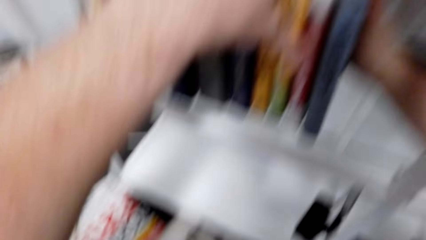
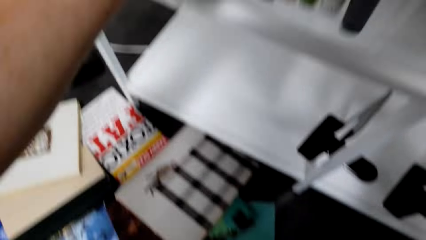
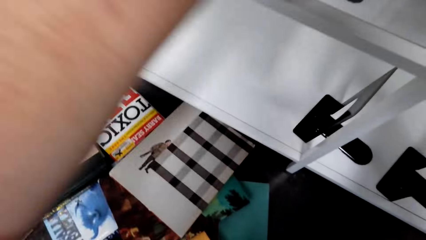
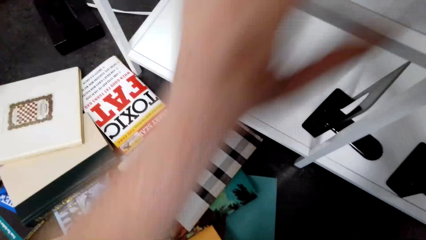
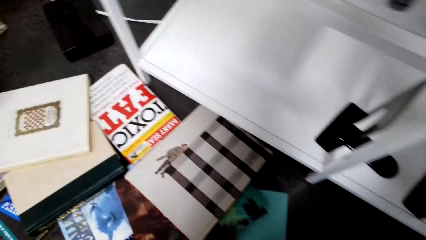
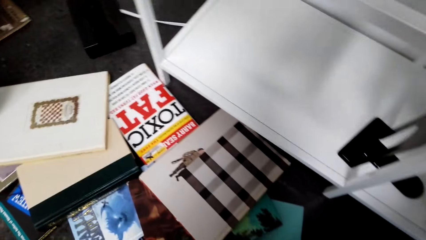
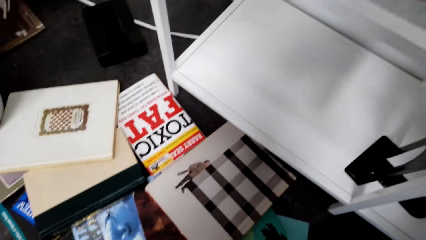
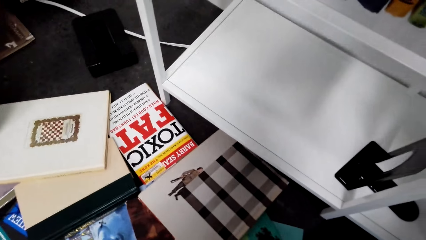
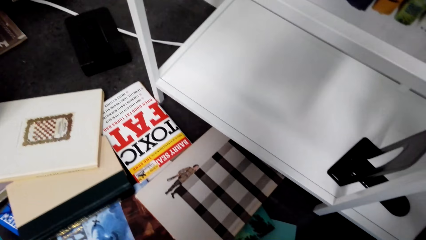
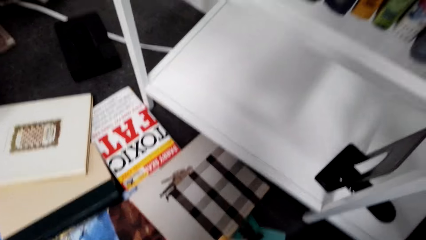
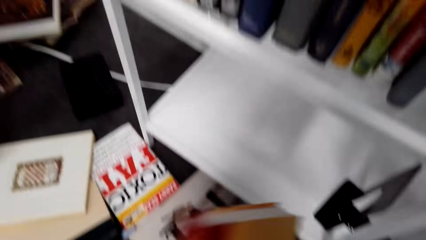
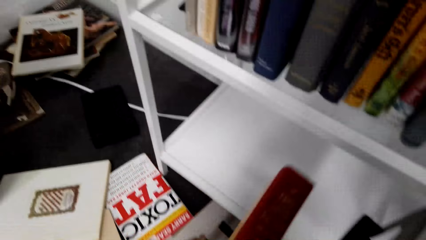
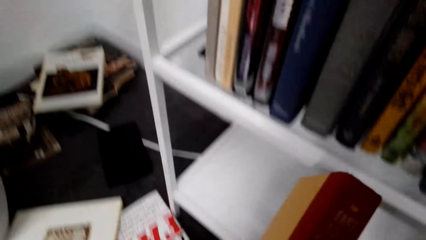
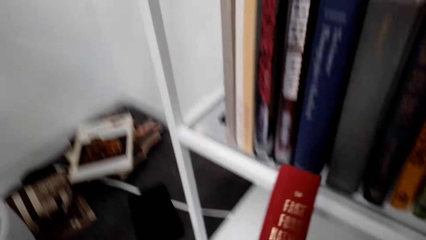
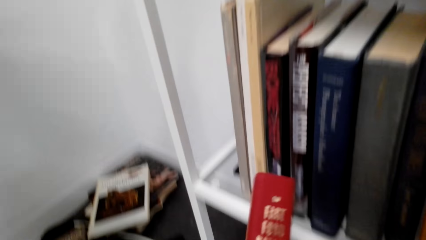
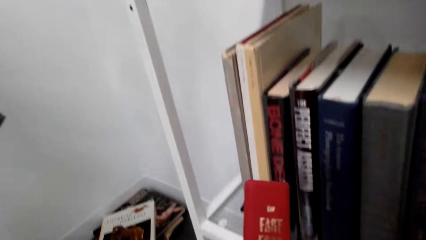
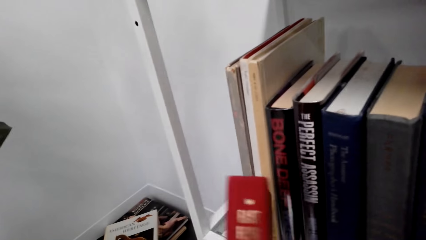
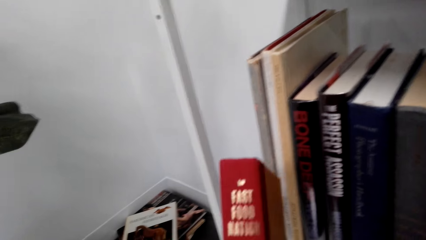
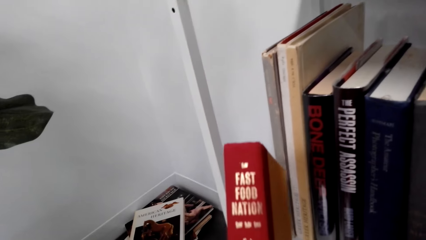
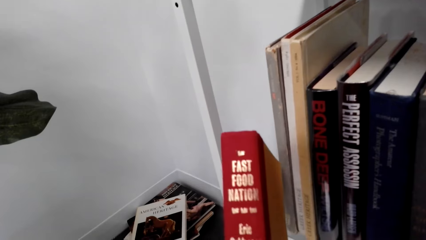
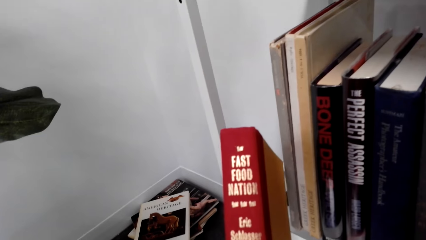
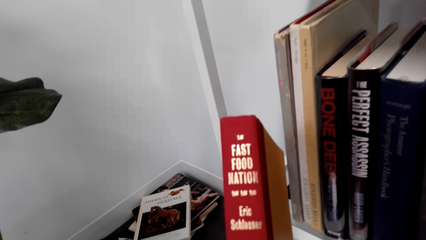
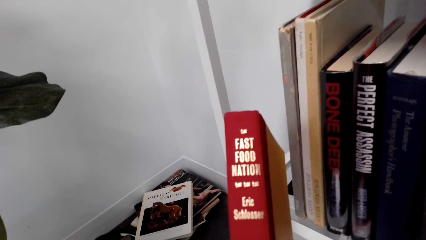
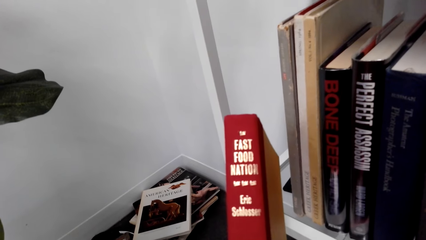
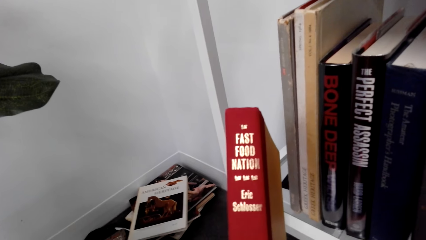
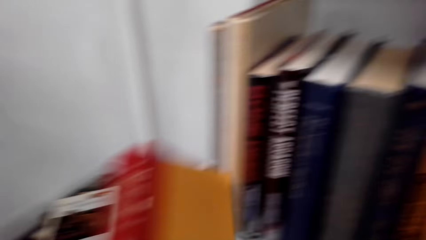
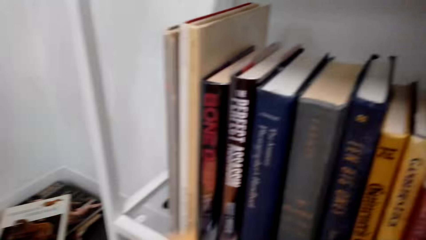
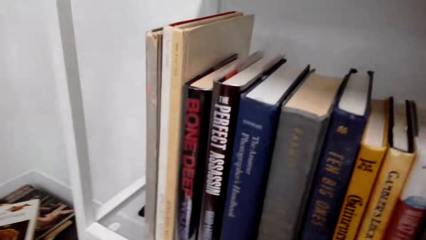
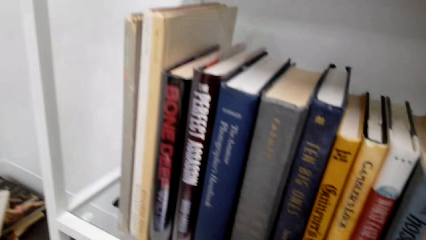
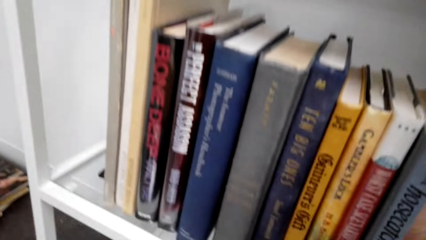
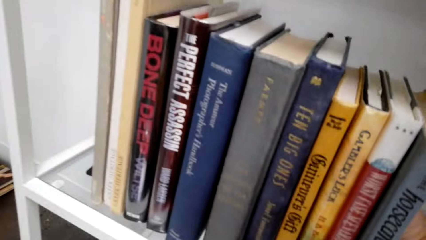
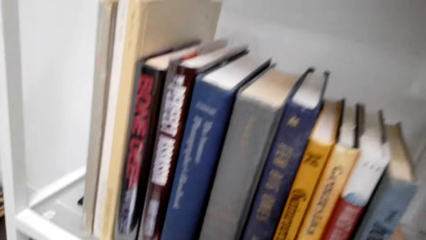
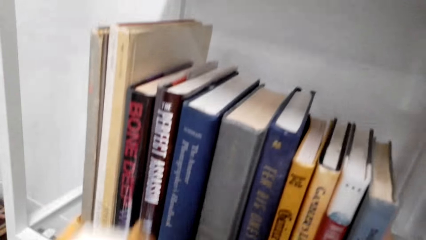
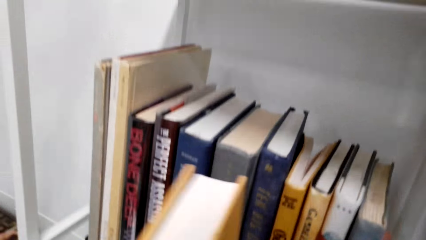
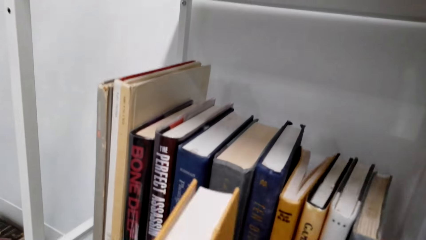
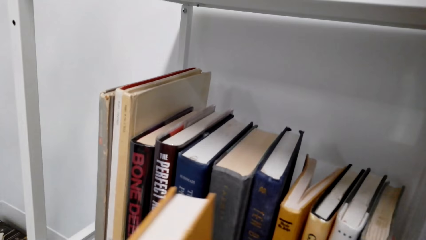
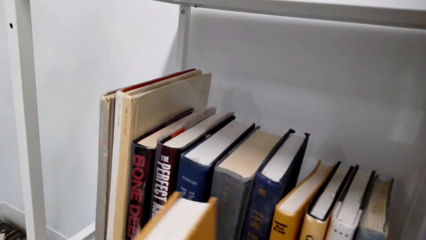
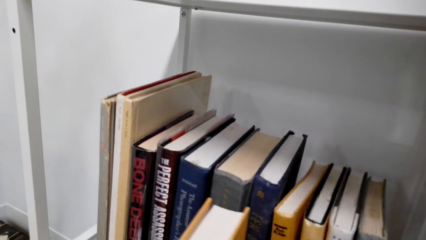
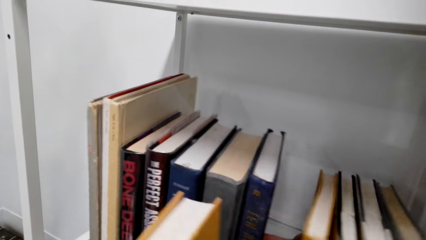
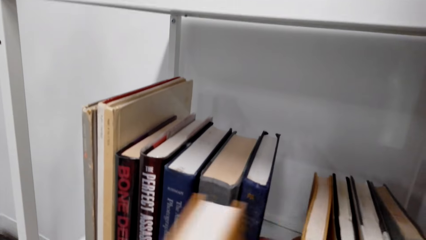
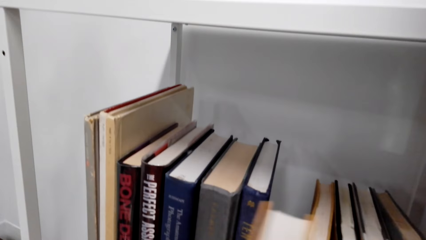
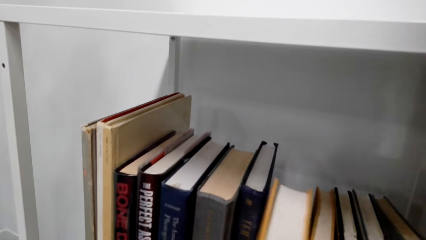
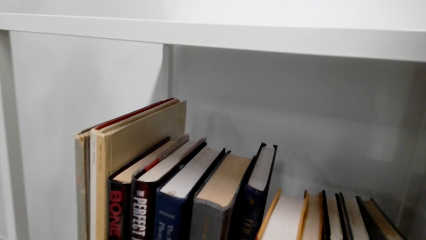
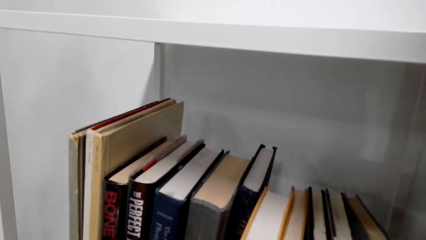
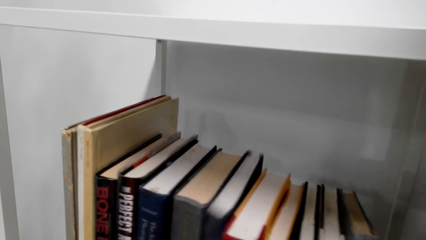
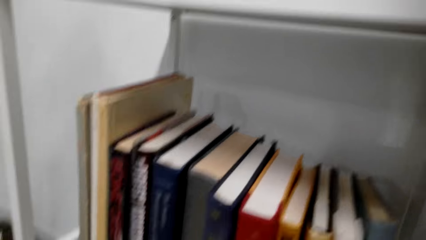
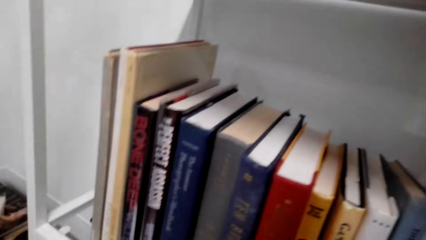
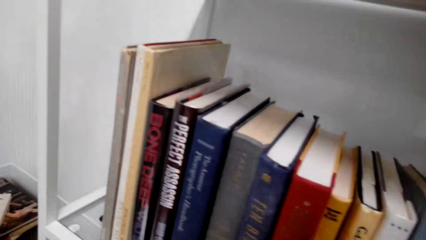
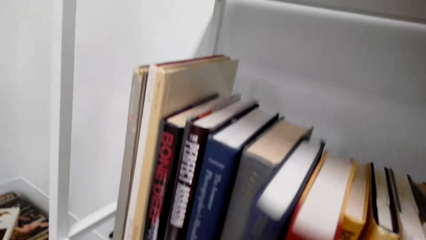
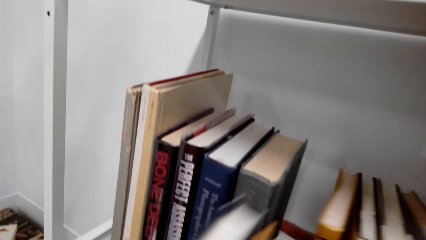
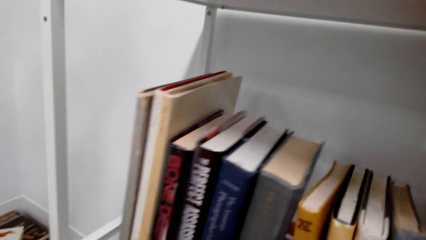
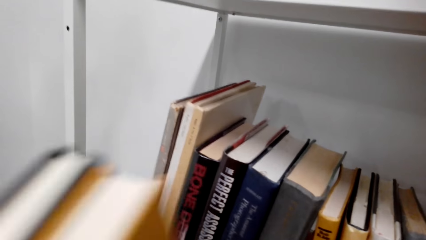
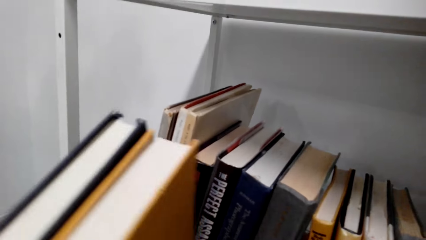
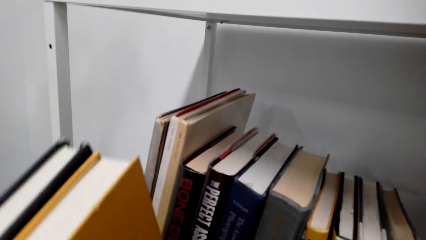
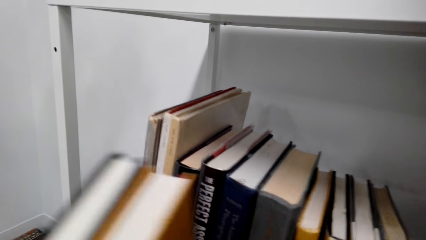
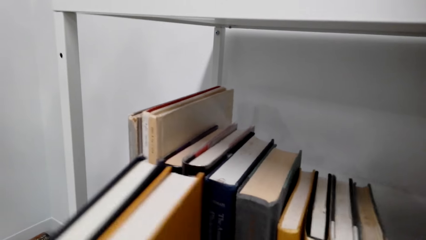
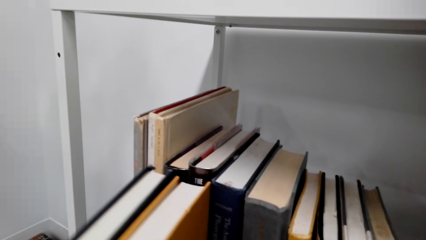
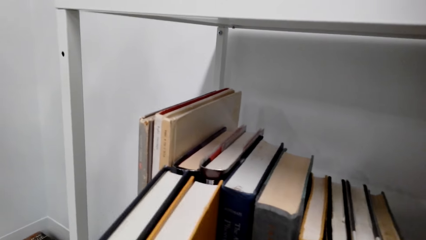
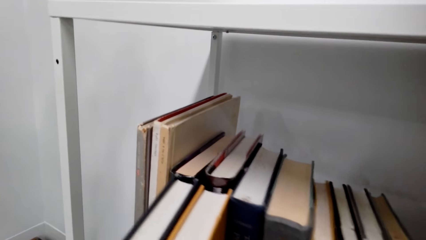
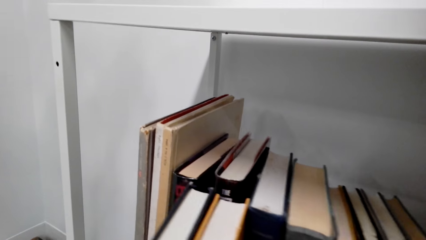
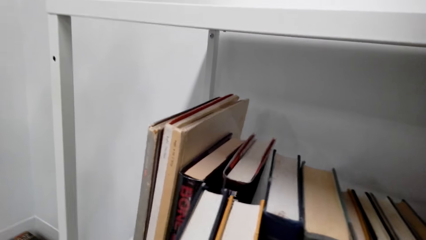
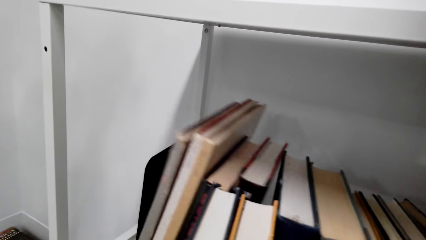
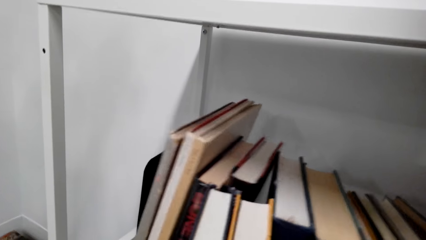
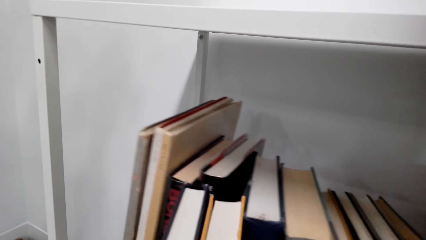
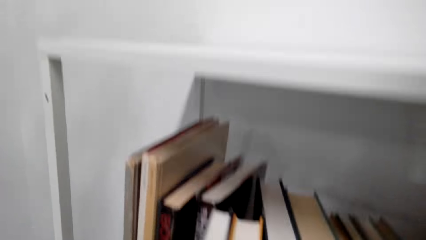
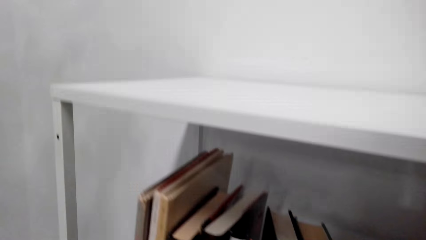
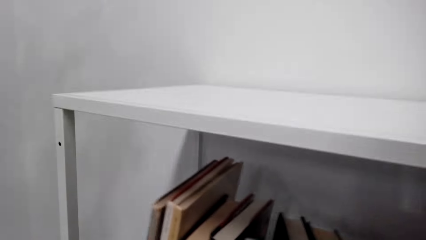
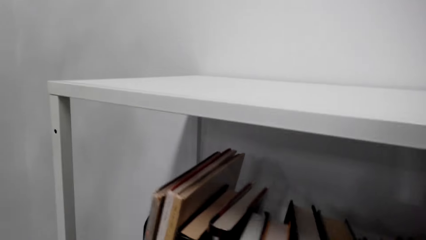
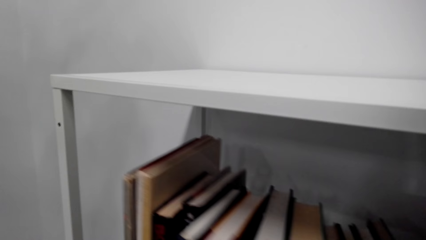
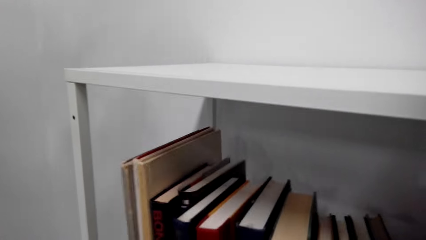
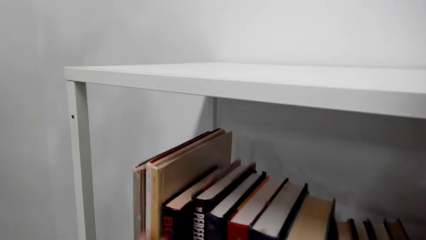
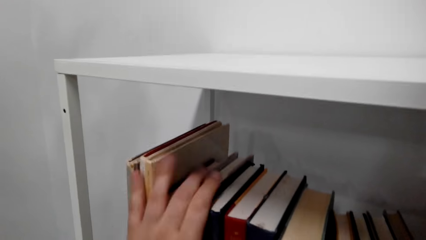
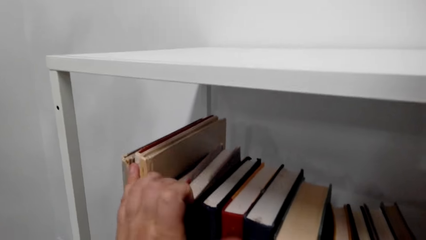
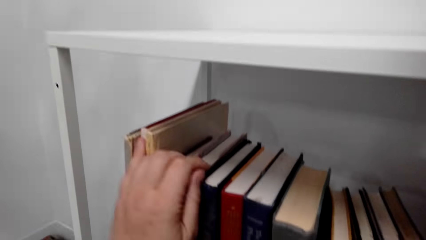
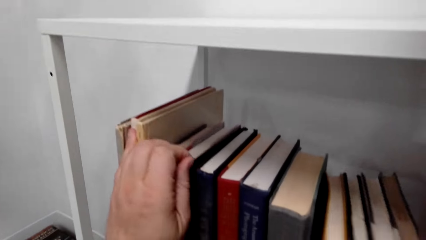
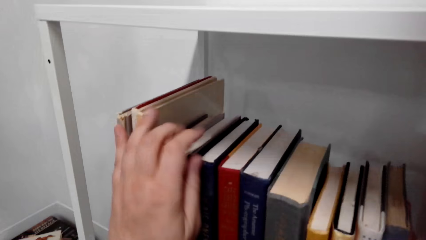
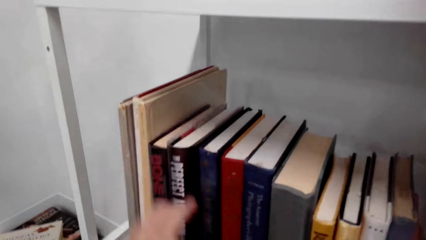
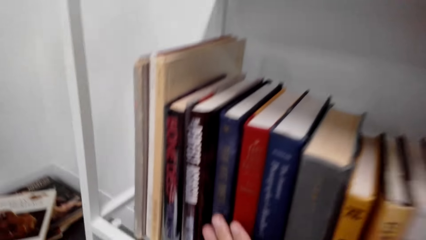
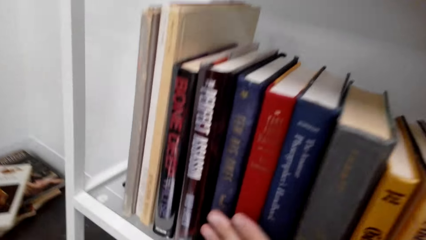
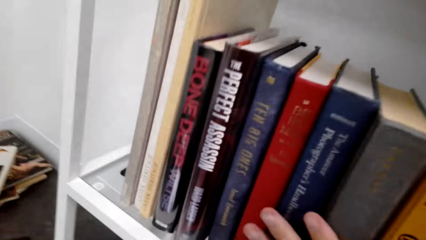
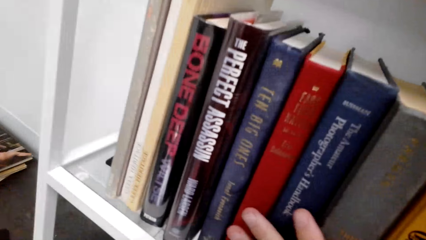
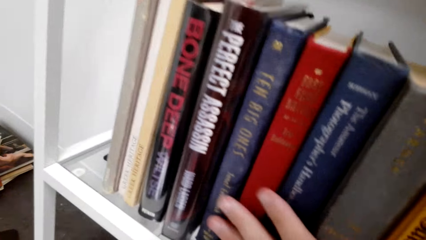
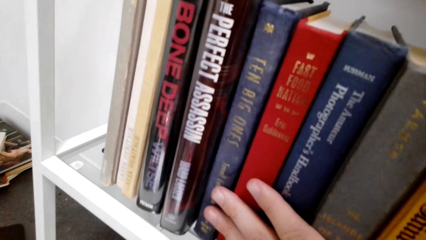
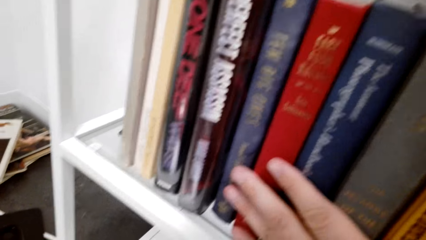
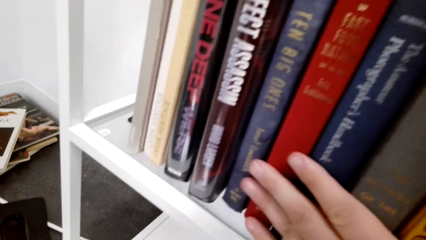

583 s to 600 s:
The camera wearer looks at the book. They move the books and stack the book on the shelf. They remove the books from the shelf. They hold the books with the left hand, stack the books on the shelf, and arrange the books on the shelf.
